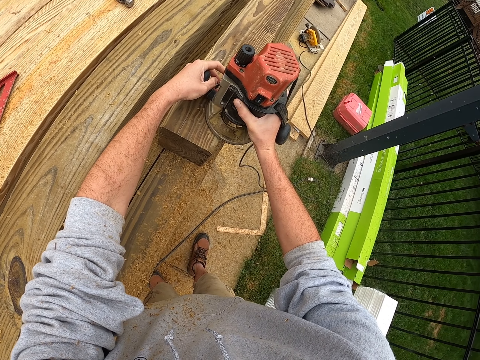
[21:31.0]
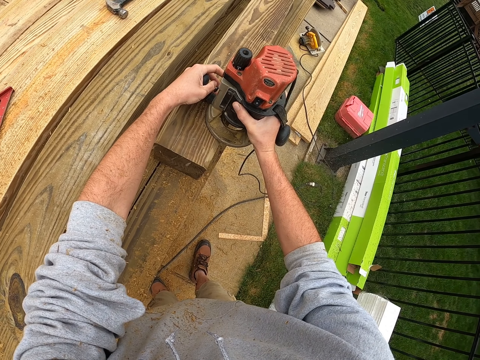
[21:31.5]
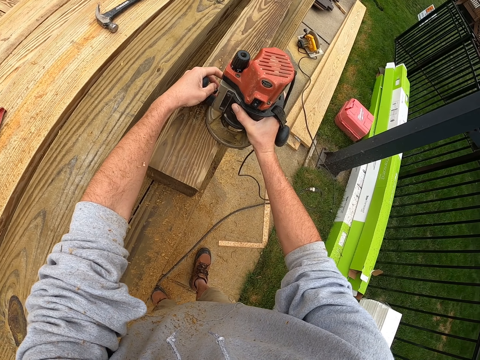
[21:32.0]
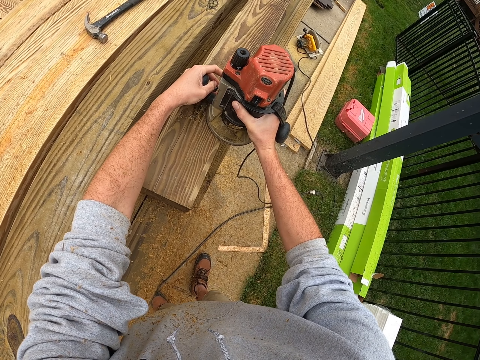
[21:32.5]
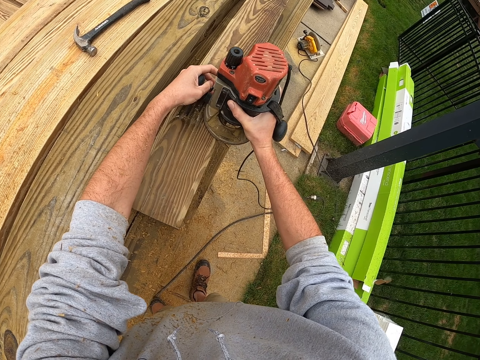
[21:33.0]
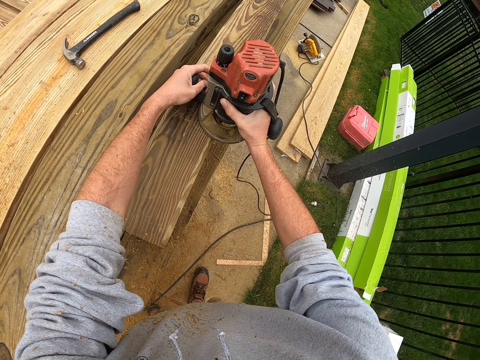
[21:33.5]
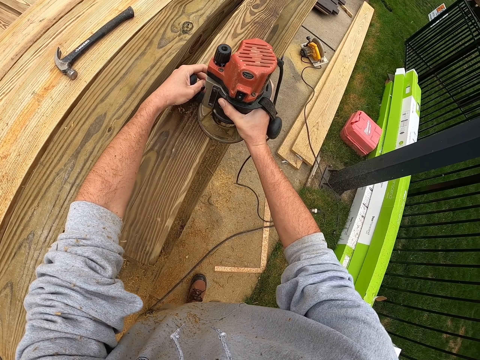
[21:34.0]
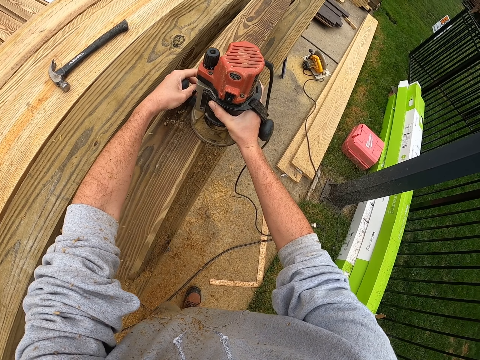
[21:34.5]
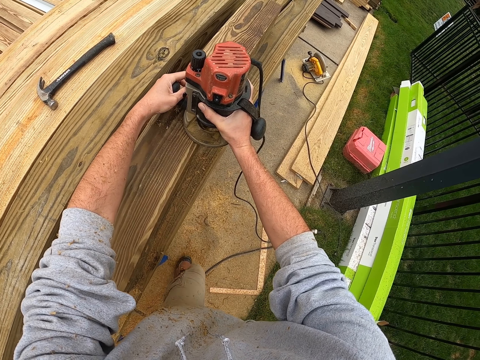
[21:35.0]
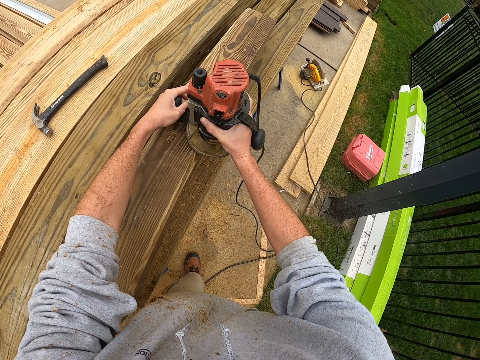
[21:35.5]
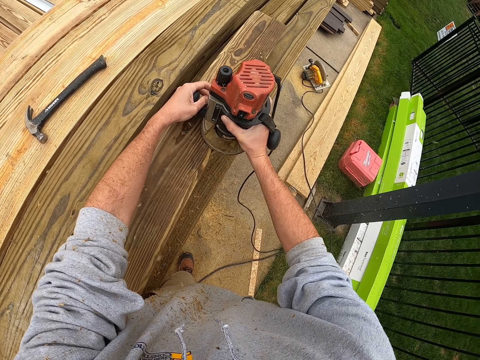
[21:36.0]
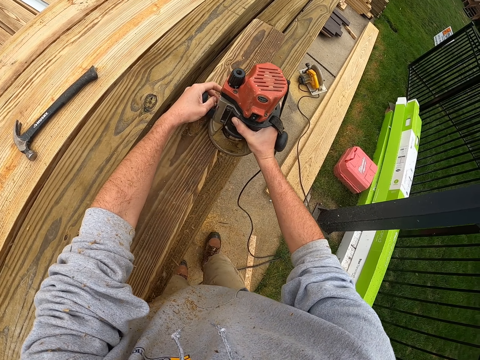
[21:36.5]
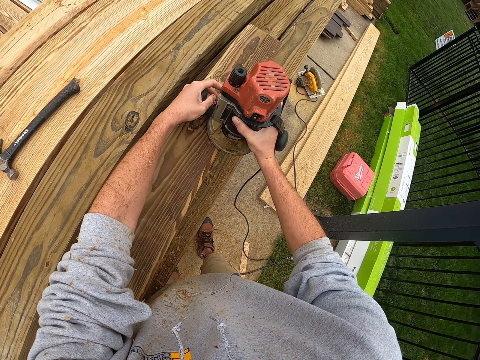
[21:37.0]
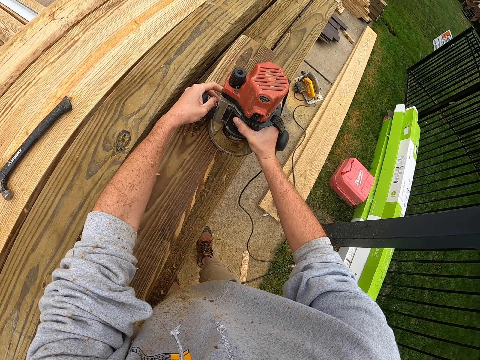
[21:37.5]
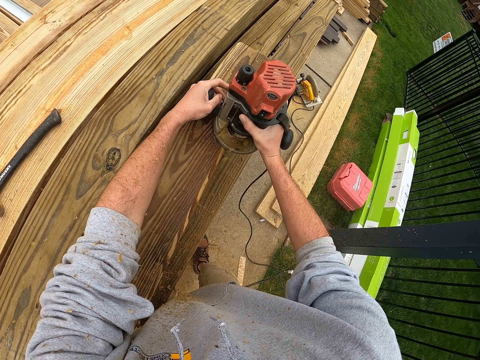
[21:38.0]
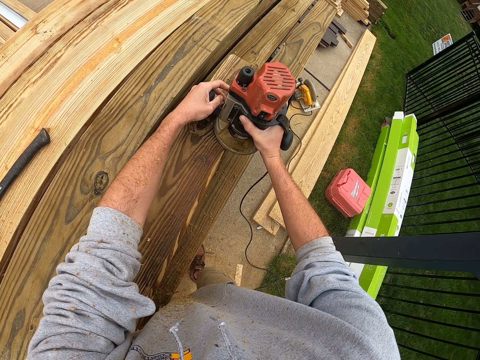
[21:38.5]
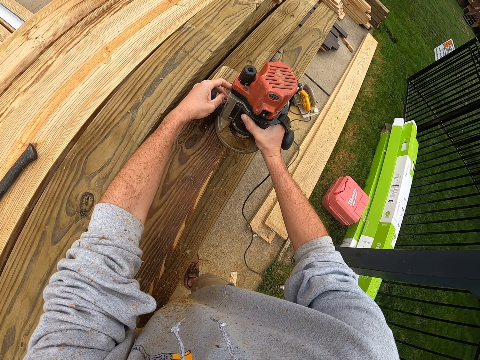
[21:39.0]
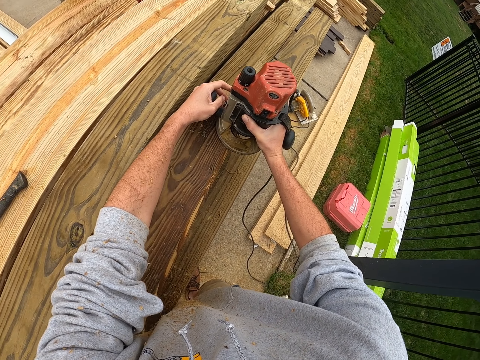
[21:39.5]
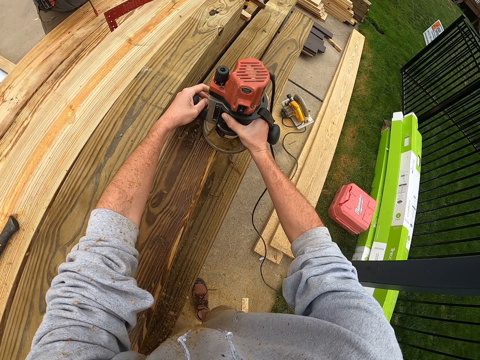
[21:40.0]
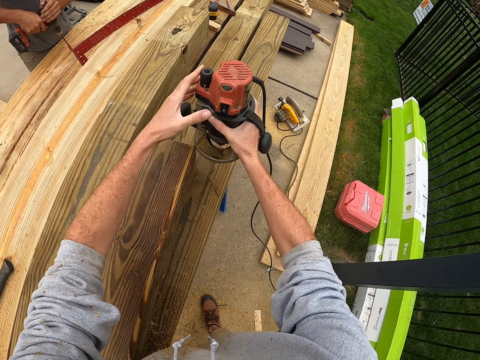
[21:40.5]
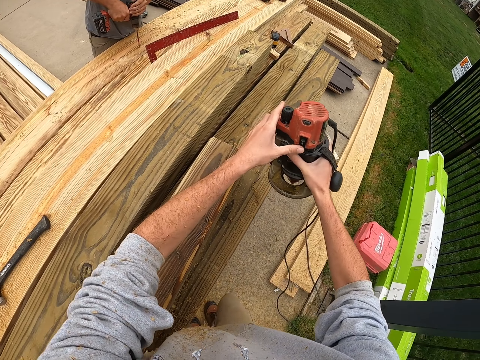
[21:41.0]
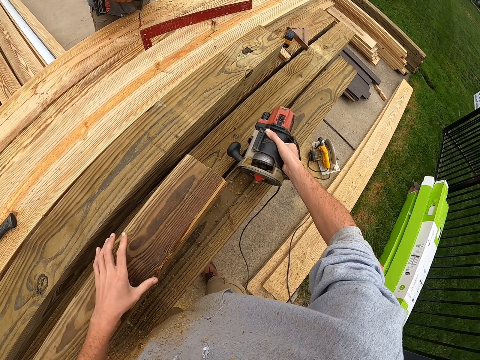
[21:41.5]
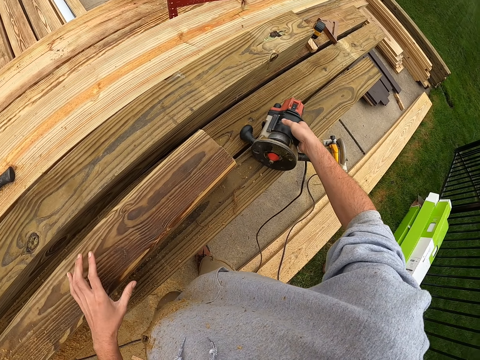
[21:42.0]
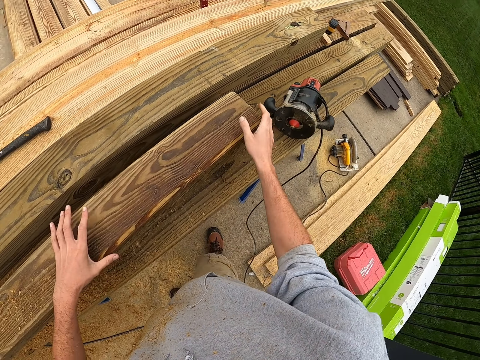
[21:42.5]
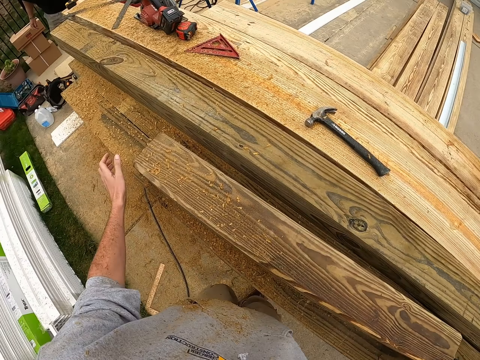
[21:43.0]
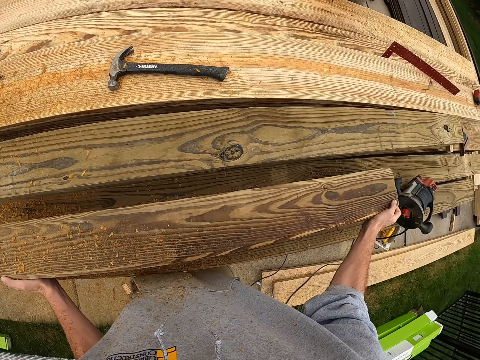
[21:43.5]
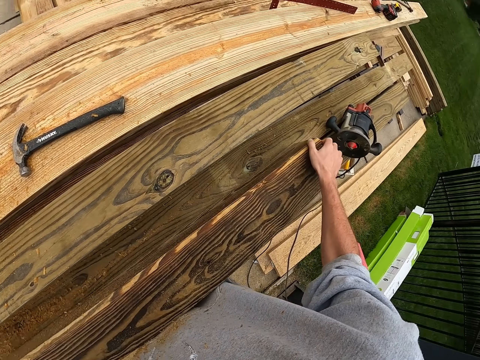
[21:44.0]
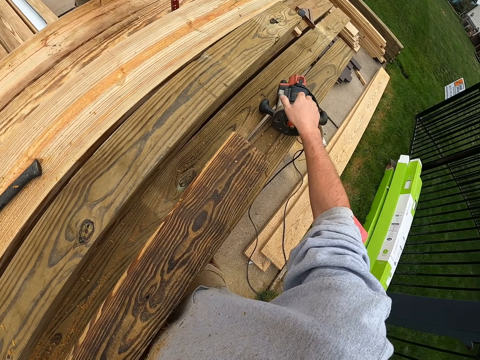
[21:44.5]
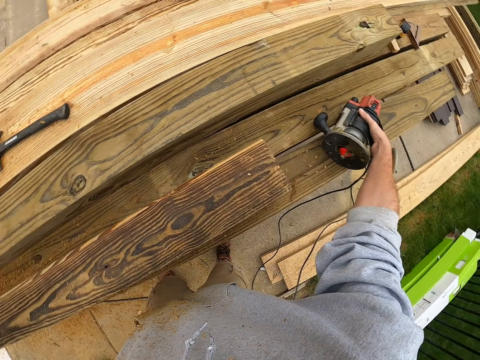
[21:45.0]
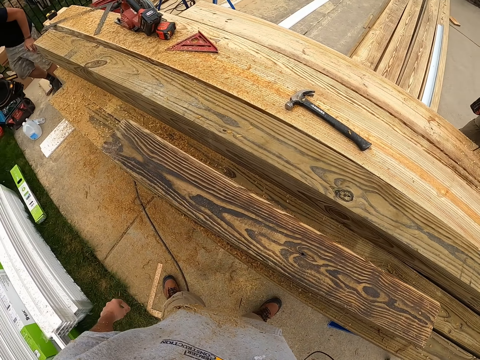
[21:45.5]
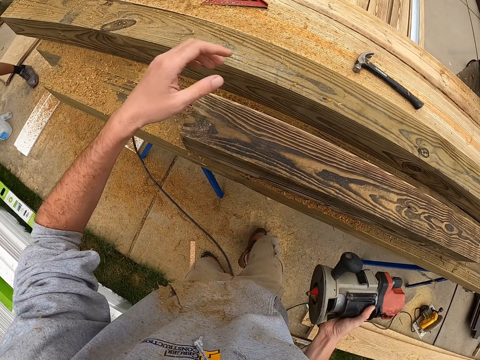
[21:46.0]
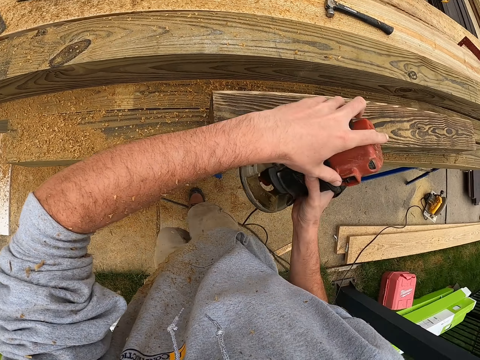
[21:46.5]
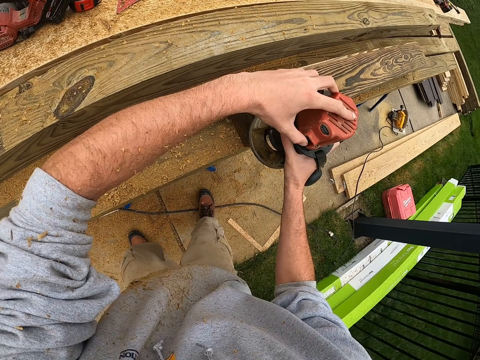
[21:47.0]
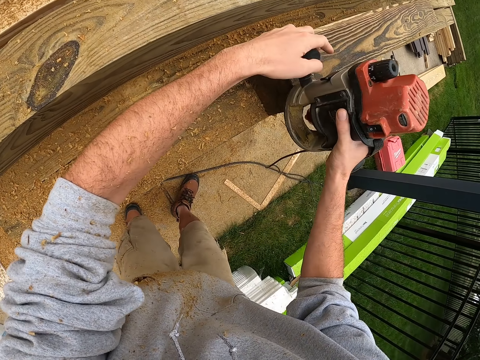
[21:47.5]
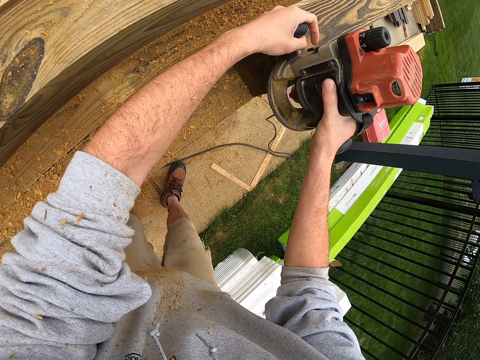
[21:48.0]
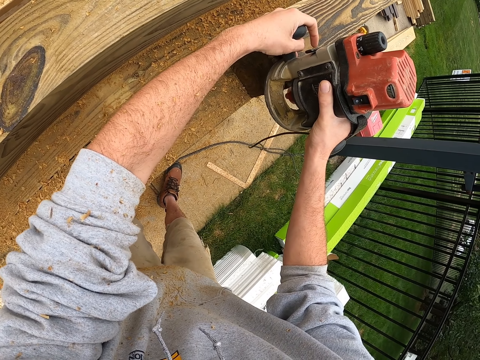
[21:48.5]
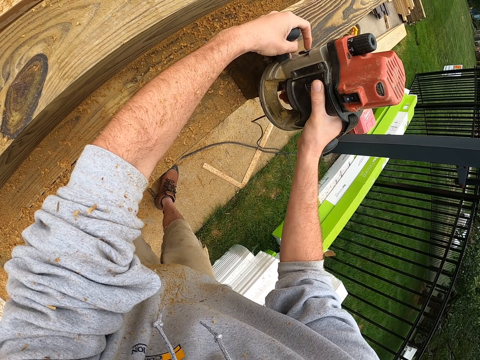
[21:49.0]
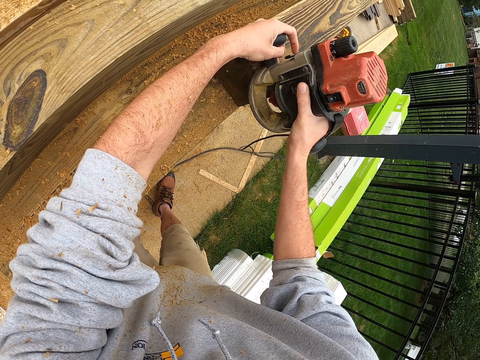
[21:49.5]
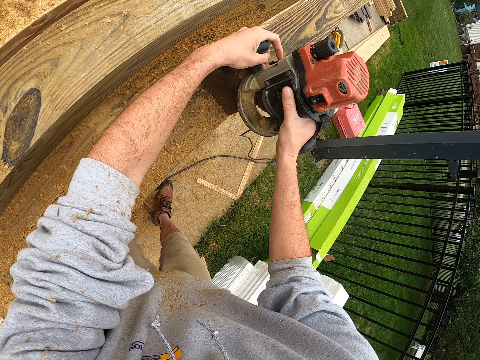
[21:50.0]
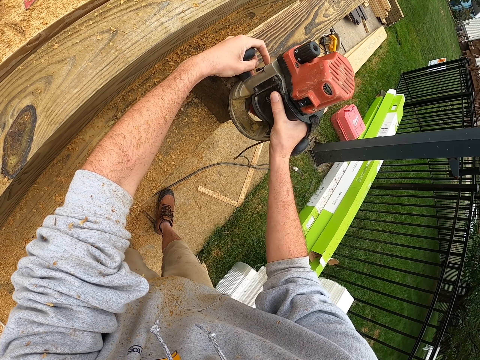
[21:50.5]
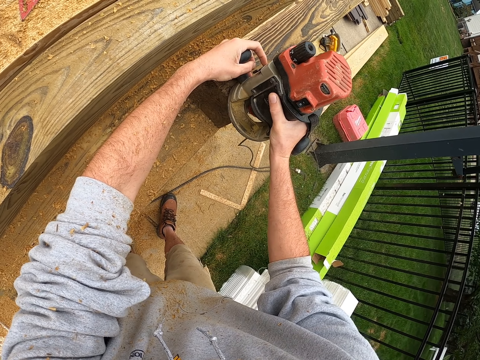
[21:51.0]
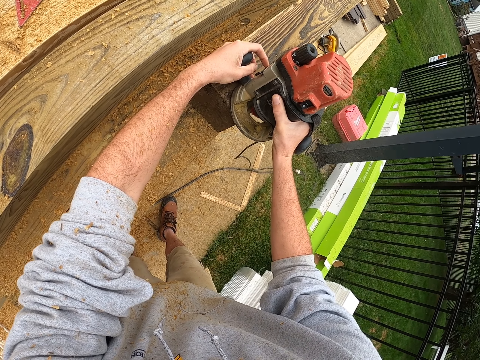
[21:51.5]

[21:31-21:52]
The camera wearer puts the wood smoothing machine on the wood. They turn the wood. They pick up the wood smoothing machine from the wood. They smoothen the wood.

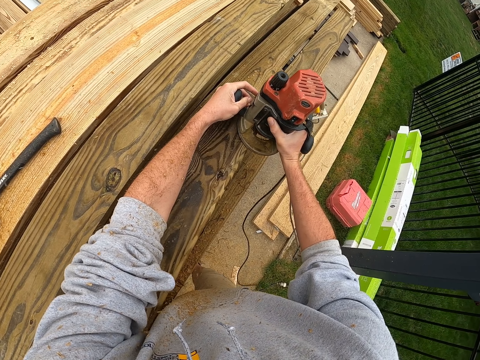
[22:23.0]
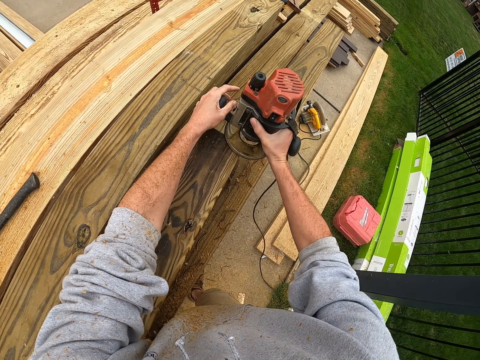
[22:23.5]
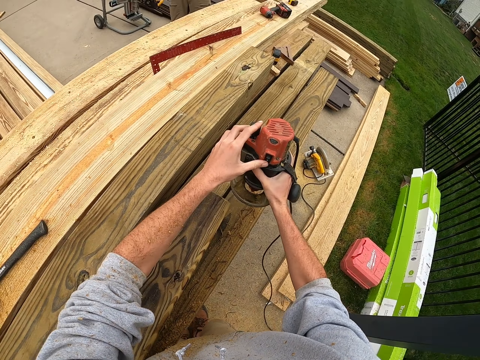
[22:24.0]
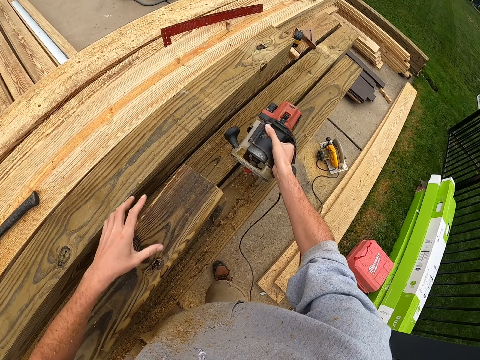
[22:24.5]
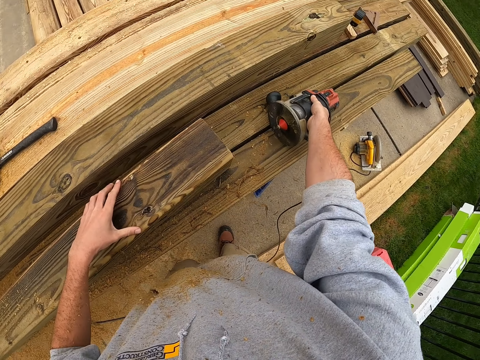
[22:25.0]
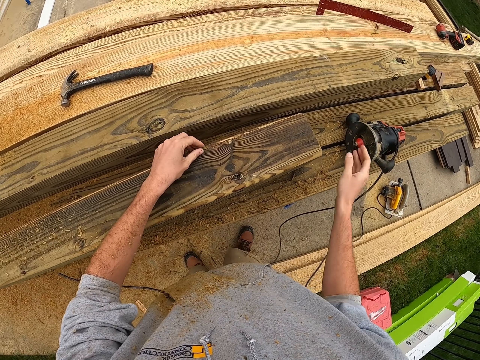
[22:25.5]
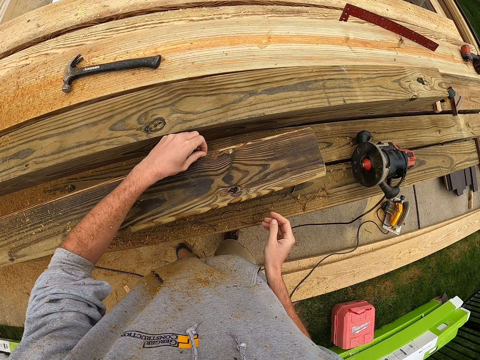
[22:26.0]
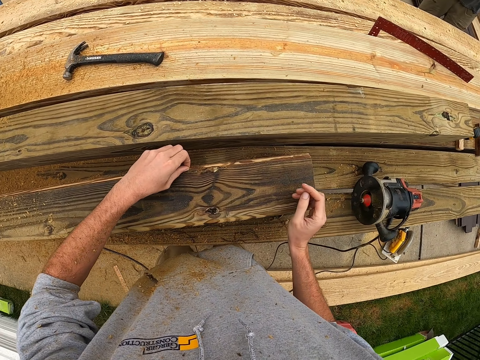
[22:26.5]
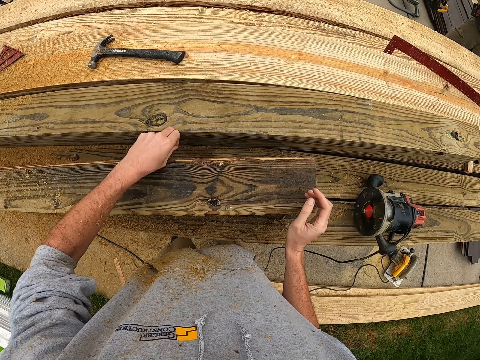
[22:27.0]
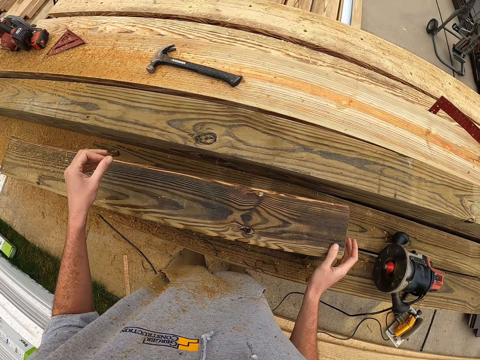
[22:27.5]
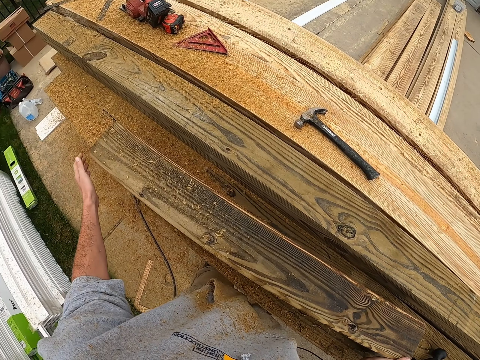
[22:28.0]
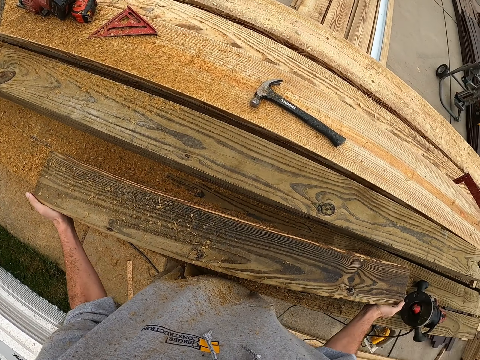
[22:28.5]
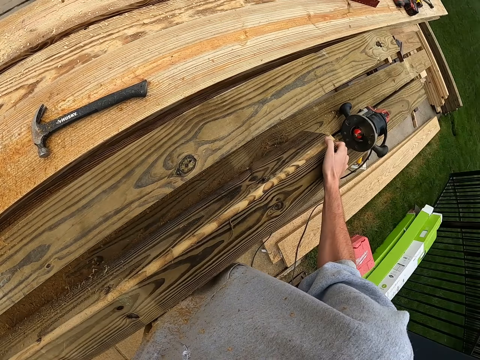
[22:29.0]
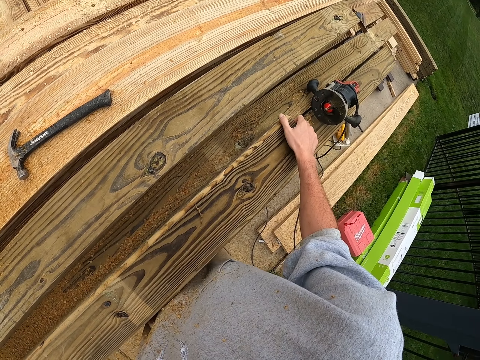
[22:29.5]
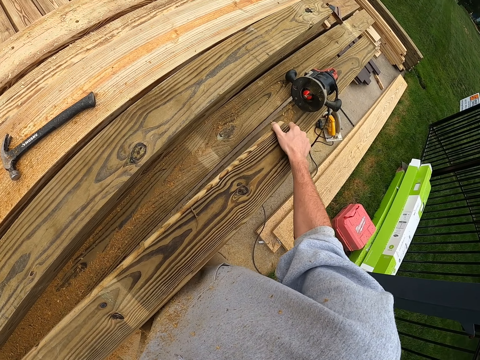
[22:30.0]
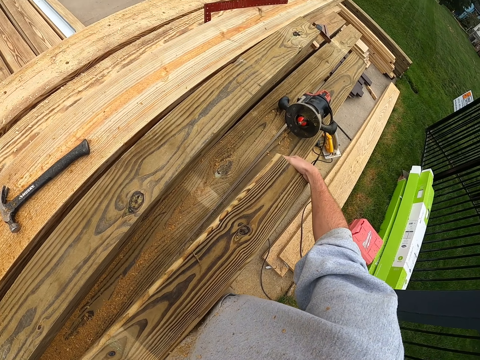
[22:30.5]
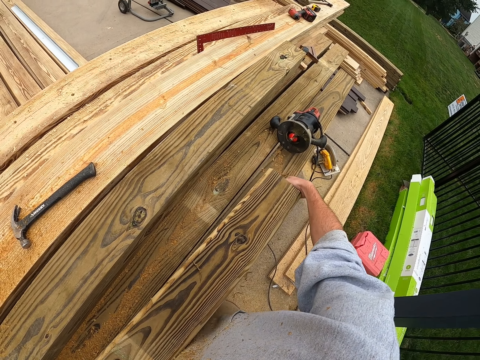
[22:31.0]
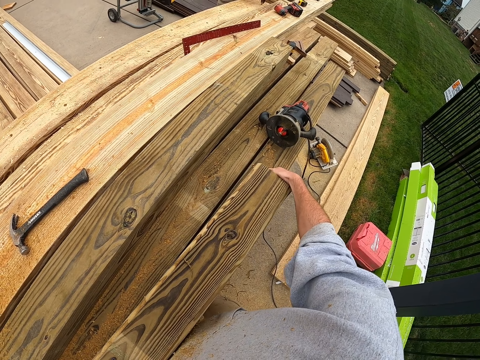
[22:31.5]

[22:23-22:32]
The camera wearer puts the wood smoothing machine on the wood. They turn the wood.
